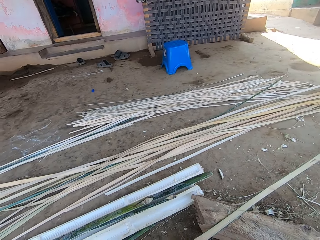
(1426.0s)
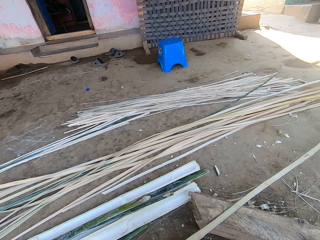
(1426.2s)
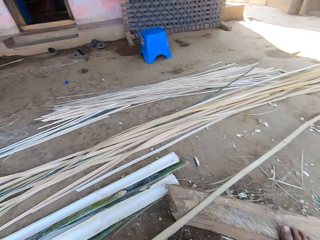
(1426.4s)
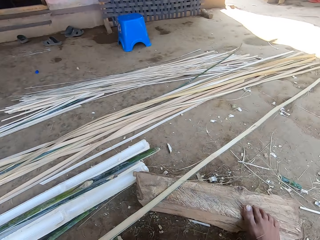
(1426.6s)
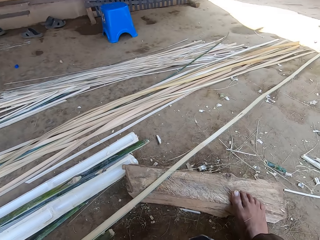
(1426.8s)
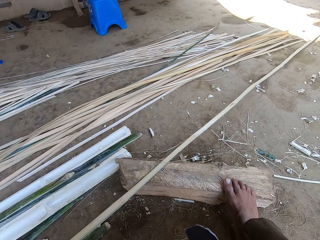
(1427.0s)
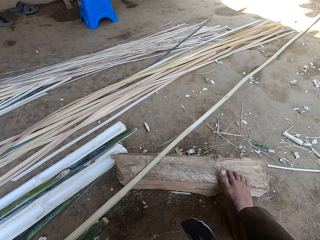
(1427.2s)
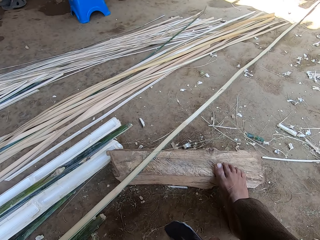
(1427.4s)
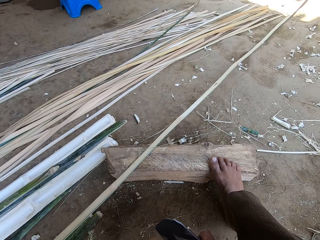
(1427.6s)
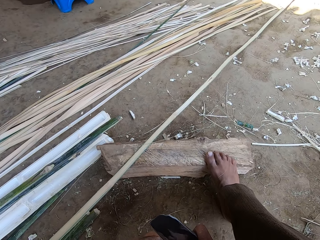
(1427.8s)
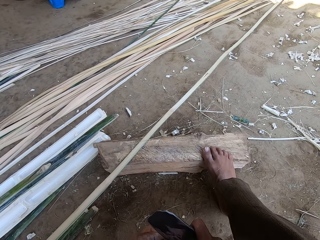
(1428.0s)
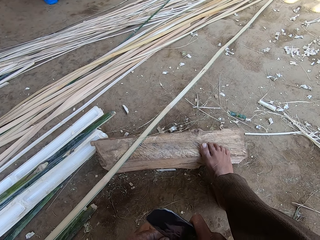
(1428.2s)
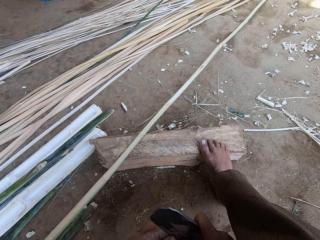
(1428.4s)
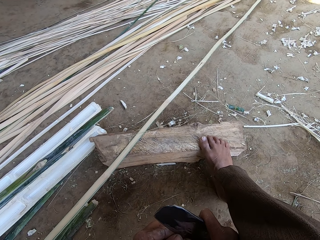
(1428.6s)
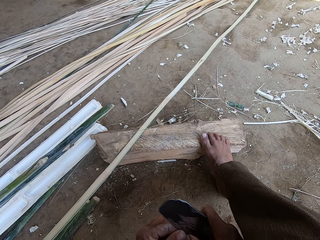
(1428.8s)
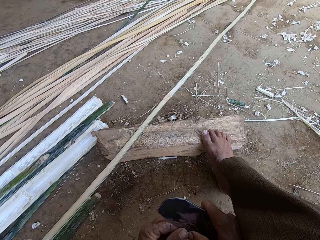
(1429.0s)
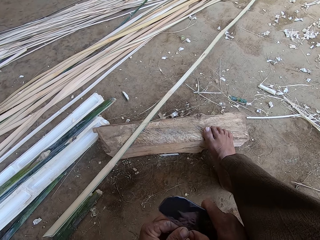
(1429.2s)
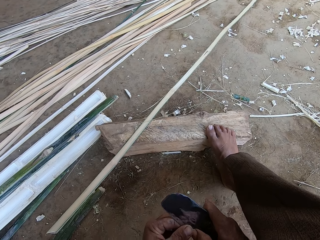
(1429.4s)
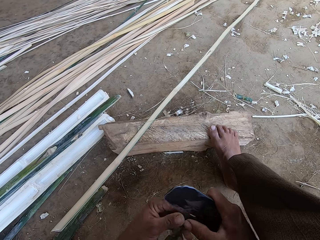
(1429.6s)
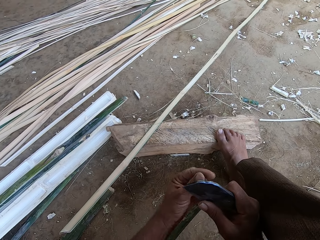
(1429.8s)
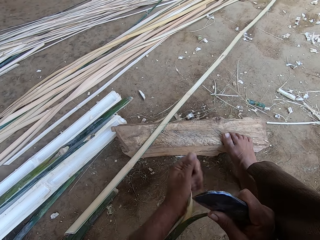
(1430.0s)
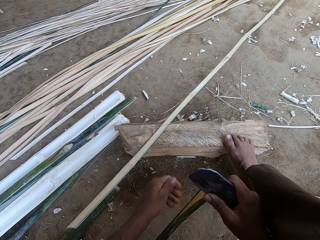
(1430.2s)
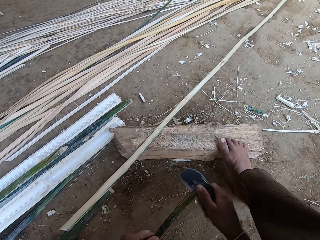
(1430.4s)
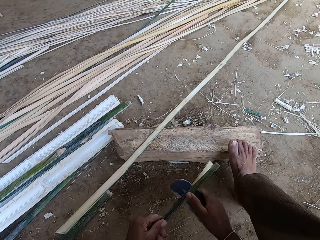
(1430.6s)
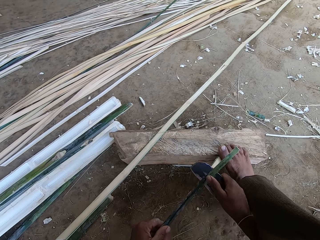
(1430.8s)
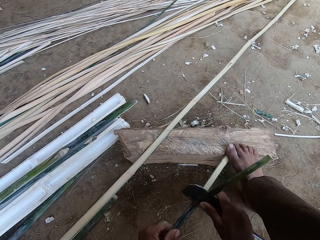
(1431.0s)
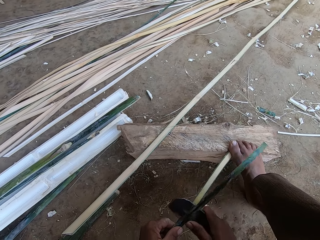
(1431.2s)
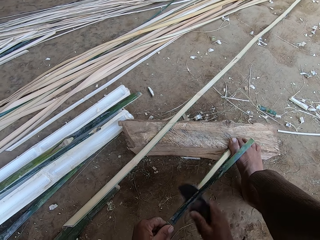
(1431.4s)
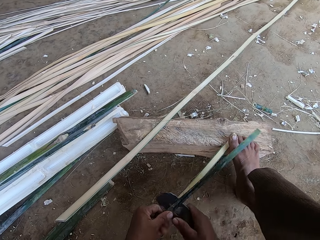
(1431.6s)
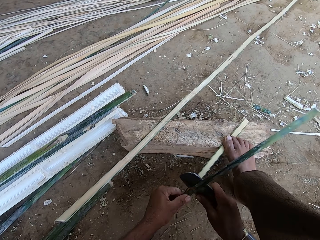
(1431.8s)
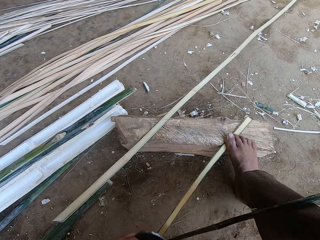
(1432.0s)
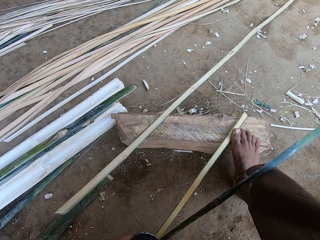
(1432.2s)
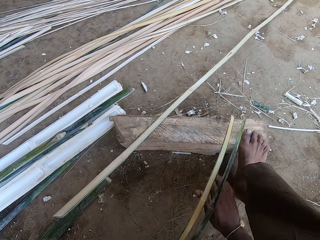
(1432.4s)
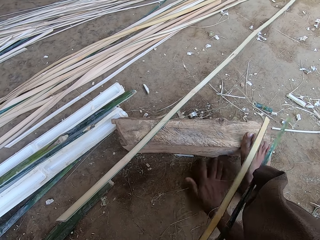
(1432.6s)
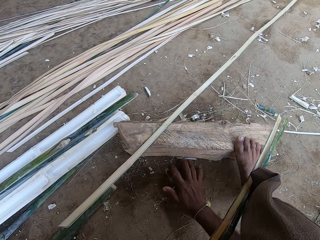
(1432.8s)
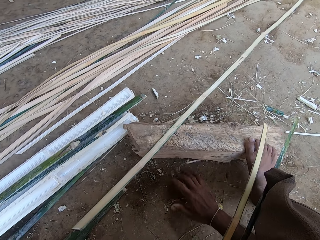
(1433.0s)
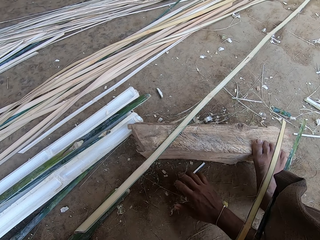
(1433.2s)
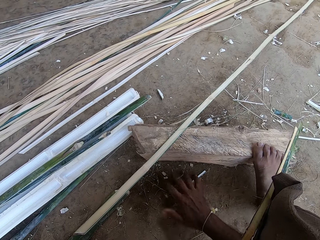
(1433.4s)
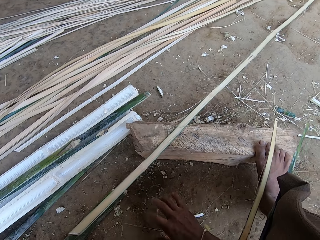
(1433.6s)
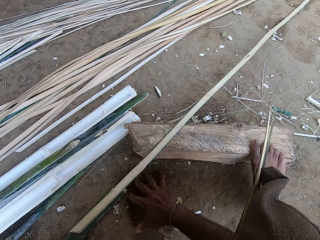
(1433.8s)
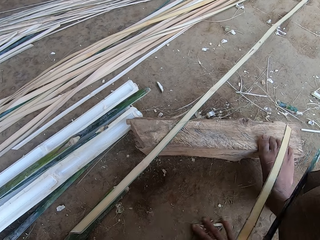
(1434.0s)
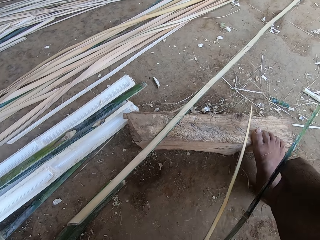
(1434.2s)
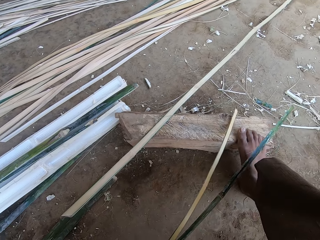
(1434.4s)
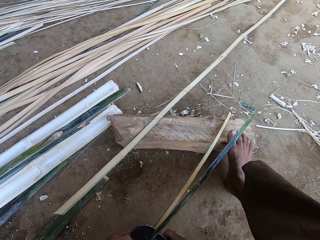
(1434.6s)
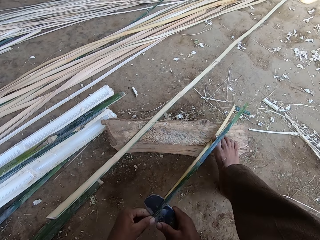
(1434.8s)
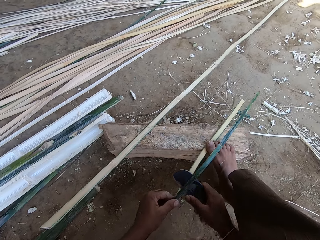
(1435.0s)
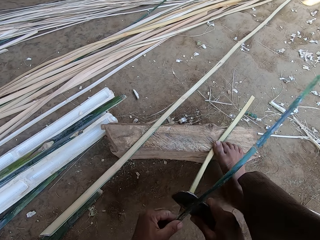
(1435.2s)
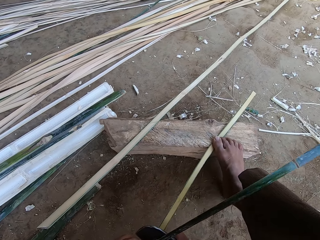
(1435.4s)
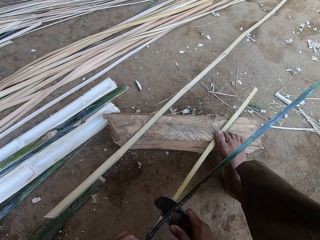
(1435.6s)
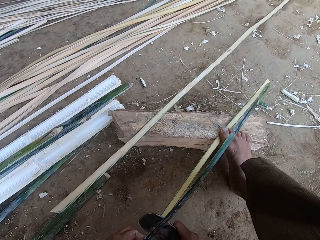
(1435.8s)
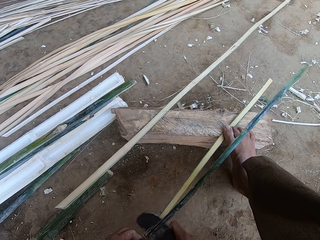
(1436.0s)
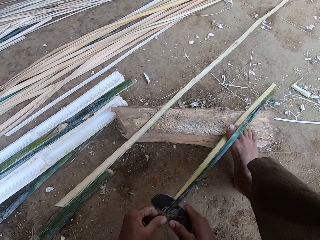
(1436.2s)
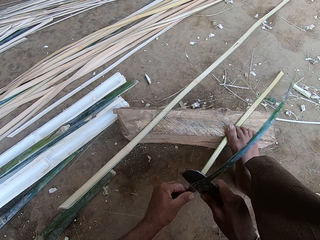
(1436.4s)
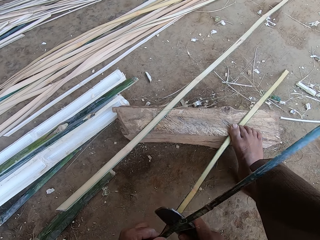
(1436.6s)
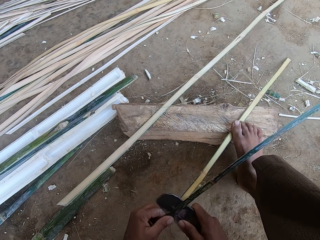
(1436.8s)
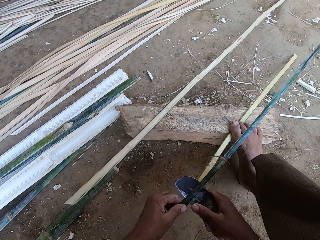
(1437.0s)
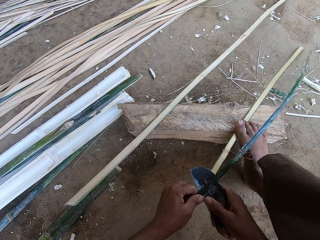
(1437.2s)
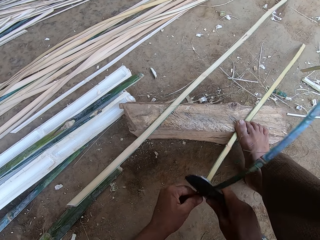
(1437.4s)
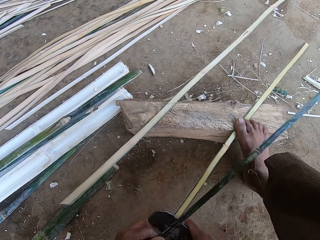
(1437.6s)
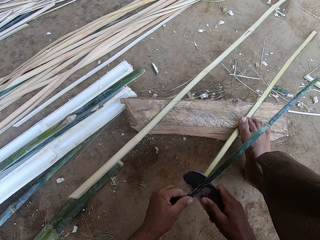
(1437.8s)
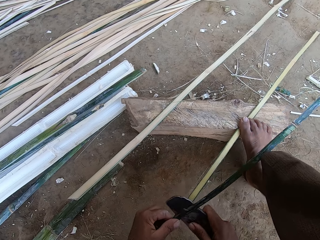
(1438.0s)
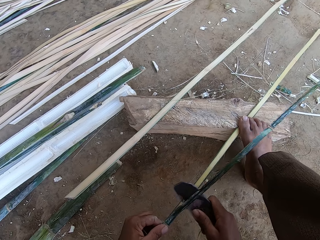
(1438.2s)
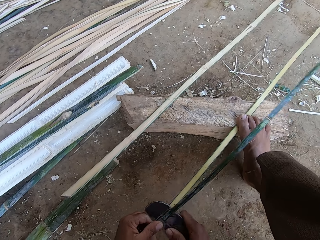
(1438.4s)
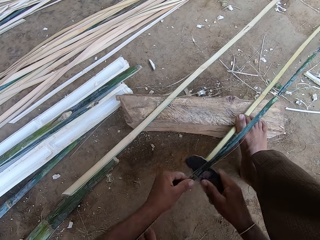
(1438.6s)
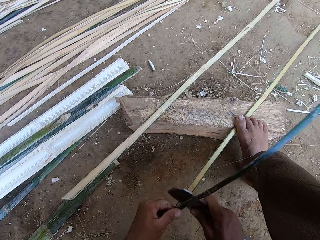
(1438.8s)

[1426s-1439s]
The camera wearer splits the piece of wood or bamboo using the scraper. He lifts his leg and steps on the piece of wood on the log. He removes the fibers from the bamboo with his hand. He moves dirt on the ground. He splits the piece of wood using the scraper.

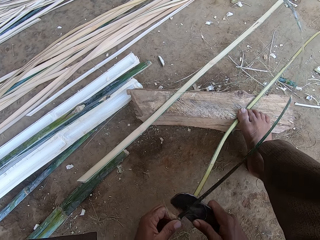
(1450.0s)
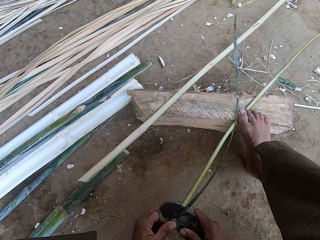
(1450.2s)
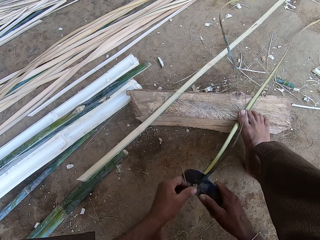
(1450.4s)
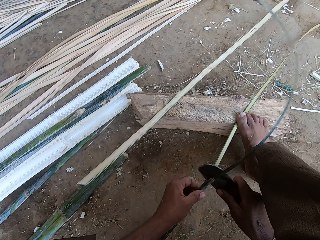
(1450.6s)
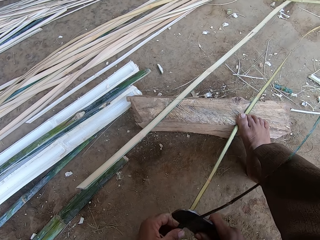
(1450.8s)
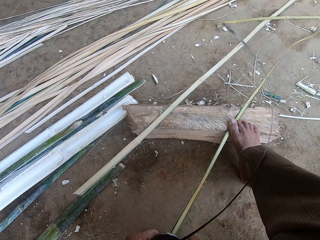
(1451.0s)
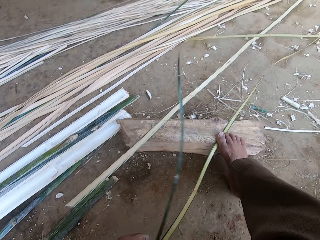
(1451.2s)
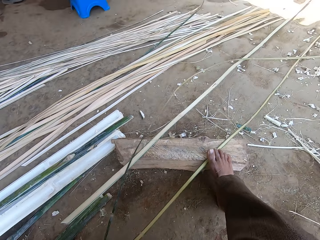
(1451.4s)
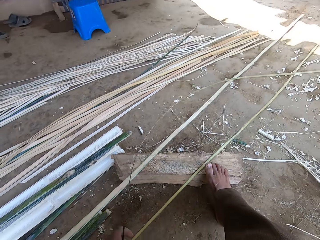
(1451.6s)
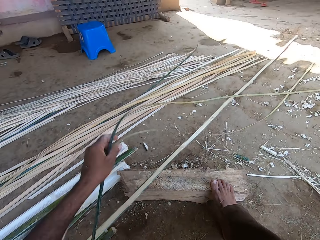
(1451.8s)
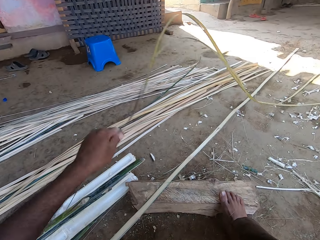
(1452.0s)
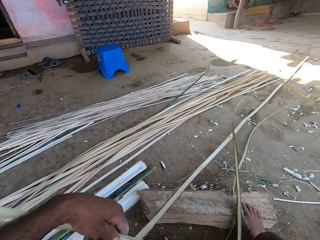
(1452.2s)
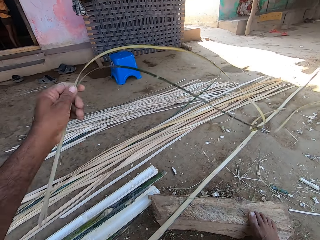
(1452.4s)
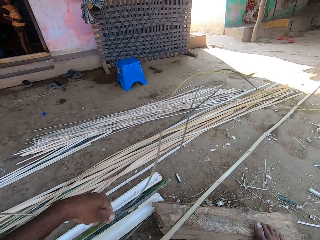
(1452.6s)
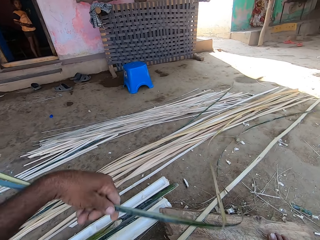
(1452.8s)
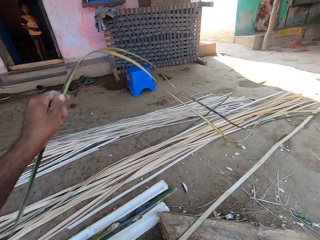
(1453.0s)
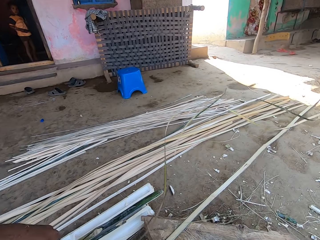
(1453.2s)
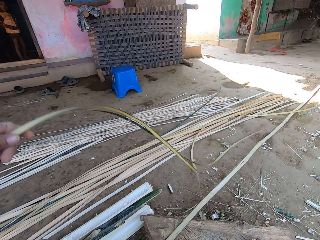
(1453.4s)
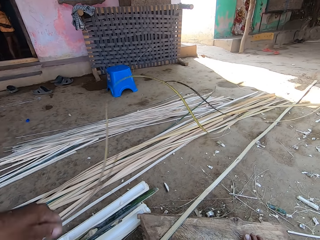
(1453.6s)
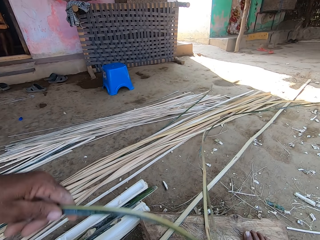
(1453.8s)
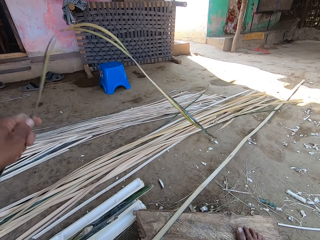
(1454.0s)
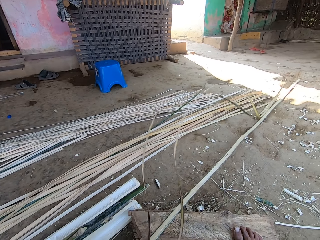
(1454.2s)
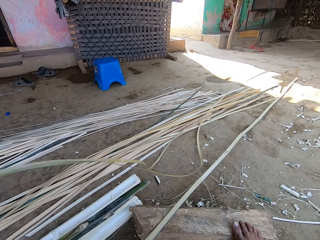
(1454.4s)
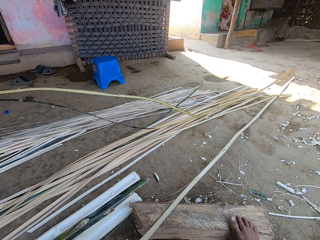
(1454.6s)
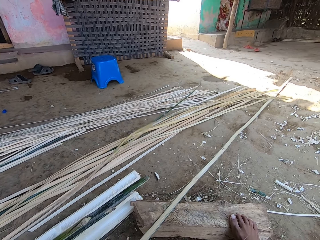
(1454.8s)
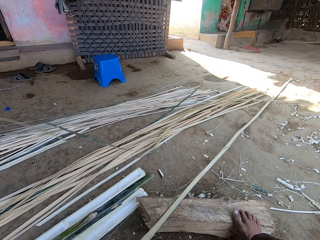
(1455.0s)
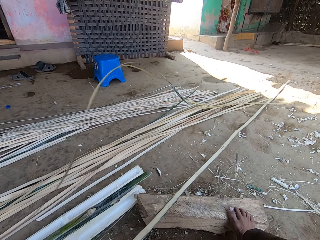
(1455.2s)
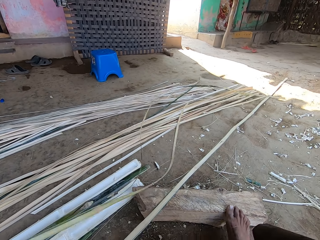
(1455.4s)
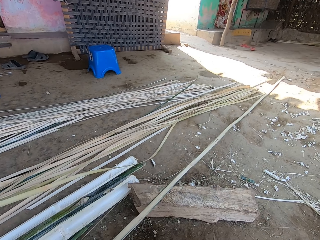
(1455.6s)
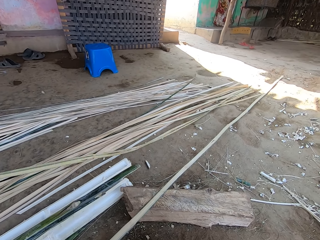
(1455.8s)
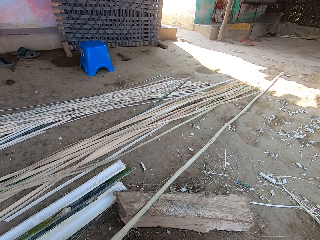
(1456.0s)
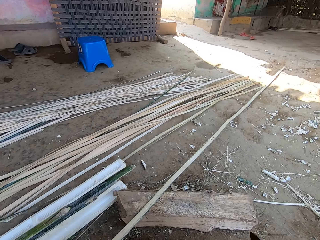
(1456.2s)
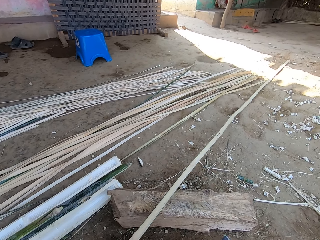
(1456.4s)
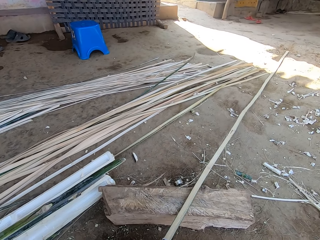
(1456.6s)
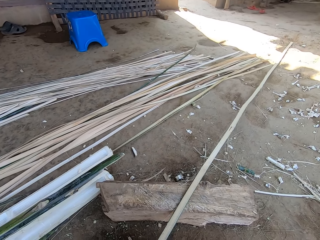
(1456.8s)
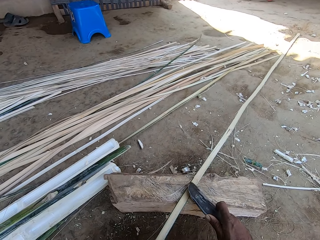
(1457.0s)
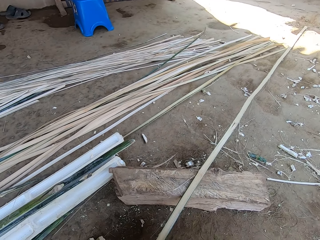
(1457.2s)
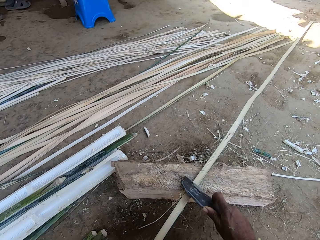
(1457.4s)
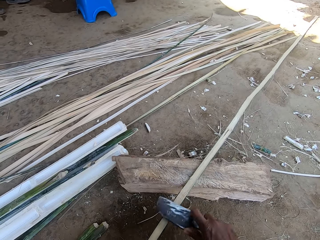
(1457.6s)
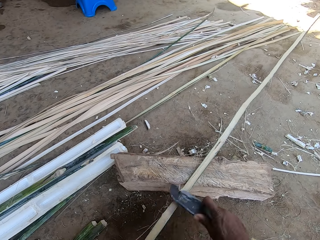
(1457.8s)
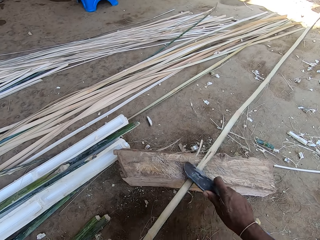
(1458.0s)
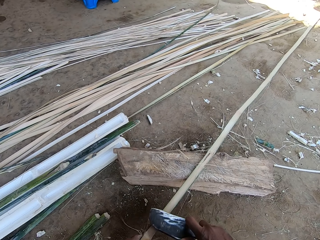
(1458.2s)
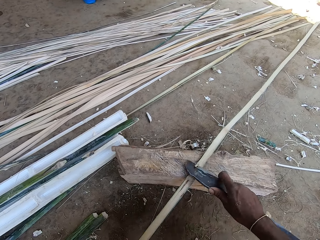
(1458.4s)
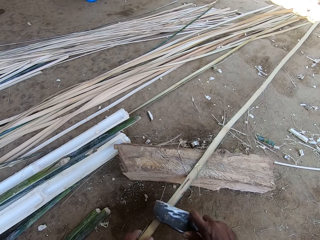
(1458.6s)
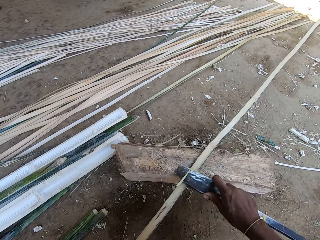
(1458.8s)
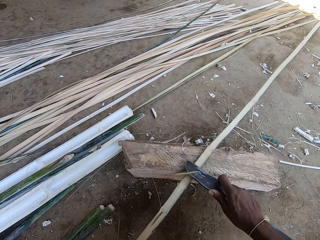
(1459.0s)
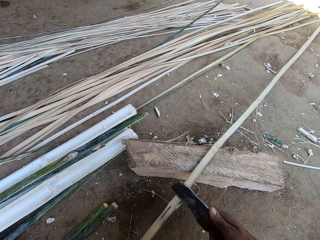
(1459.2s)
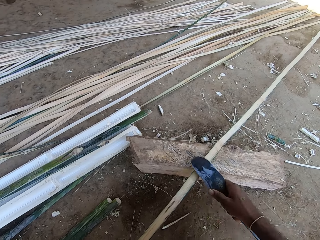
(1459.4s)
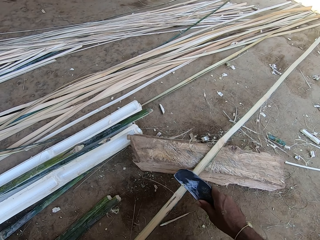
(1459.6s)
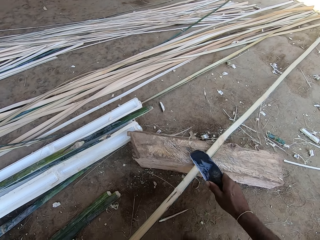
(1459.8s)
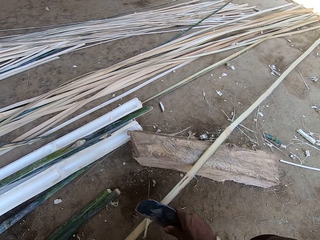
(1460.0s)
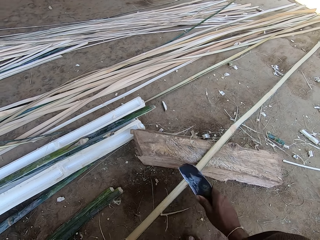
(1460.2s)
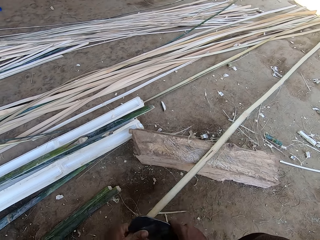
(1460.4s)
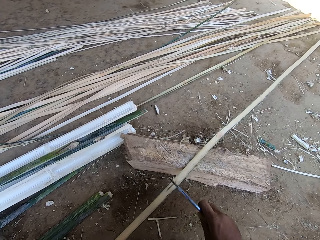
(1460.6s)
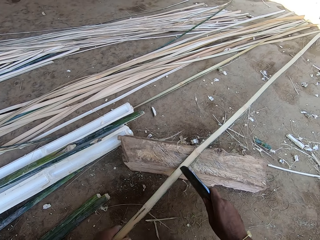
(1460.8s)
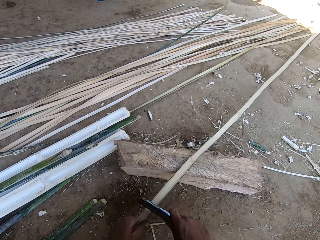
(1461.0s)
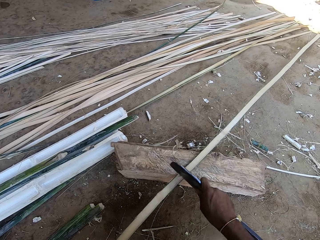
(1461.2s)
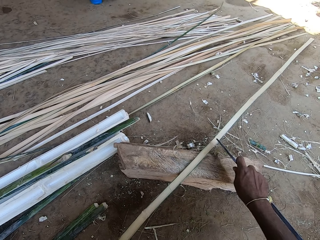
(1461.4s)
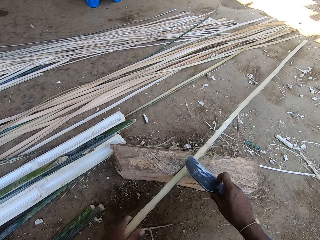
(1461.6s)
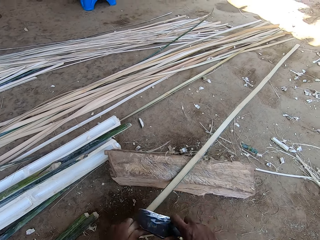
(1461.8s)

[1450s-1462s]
The camera wearer shakes the bamboo. He puts the split bamboo on top of the others on the ground. He moves the bamboo. He removes his leg from the log. He throws the bamboo on the floor. He peels a piece of wood using the scraper. He scrapes the fibers from the bamboo.
